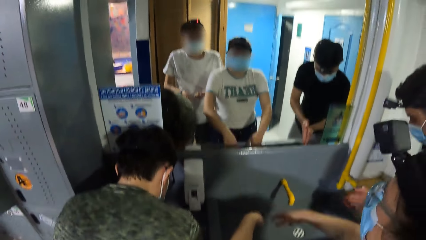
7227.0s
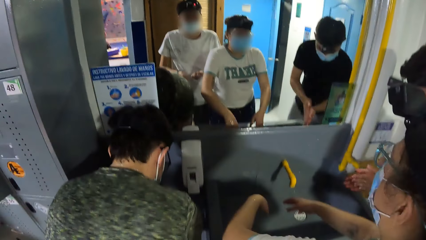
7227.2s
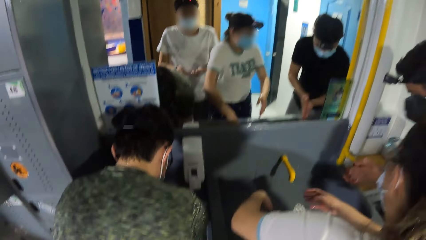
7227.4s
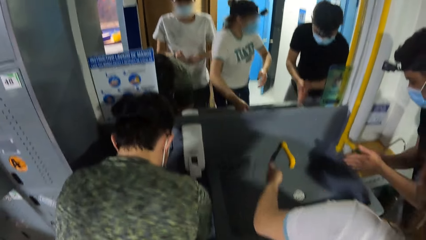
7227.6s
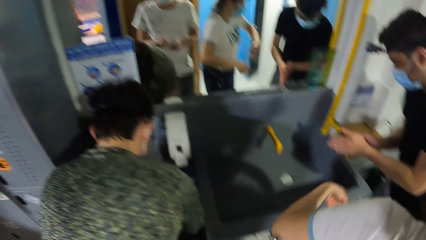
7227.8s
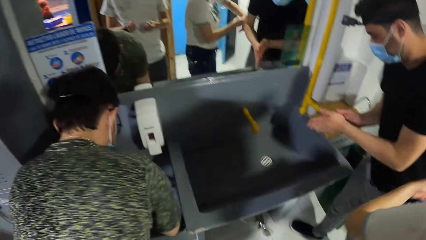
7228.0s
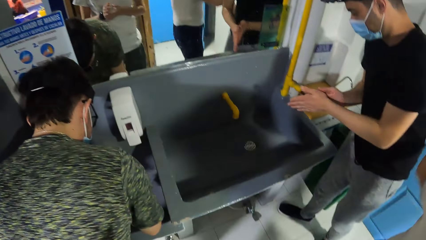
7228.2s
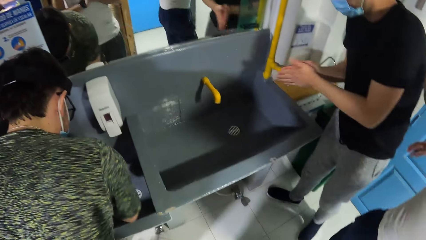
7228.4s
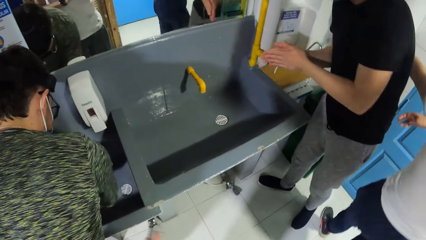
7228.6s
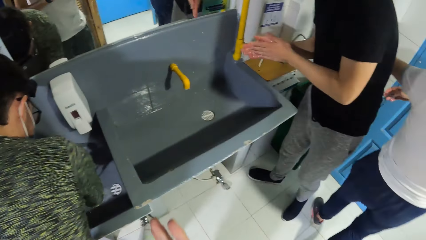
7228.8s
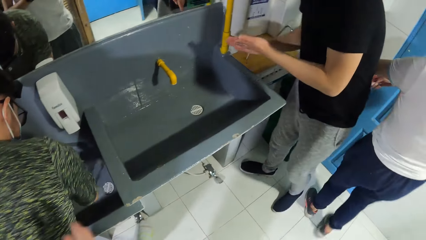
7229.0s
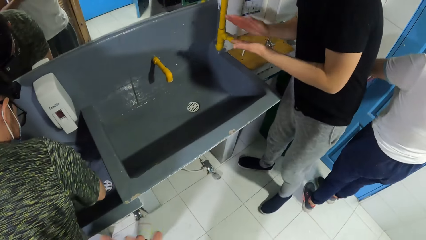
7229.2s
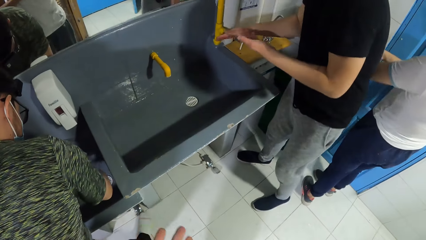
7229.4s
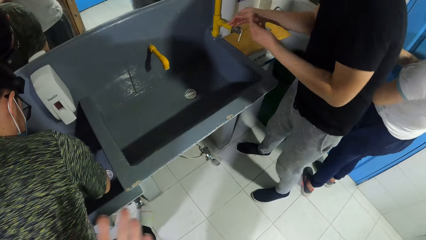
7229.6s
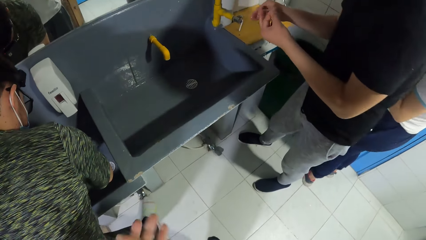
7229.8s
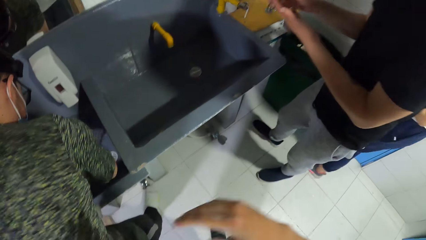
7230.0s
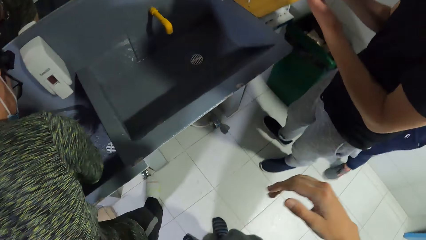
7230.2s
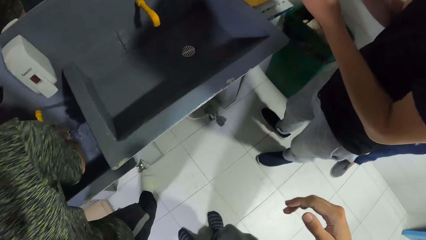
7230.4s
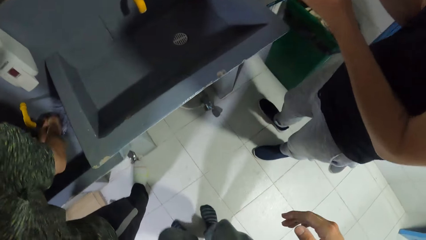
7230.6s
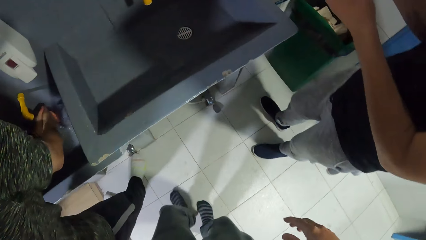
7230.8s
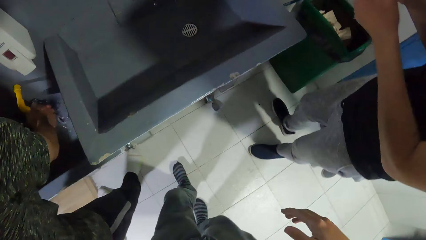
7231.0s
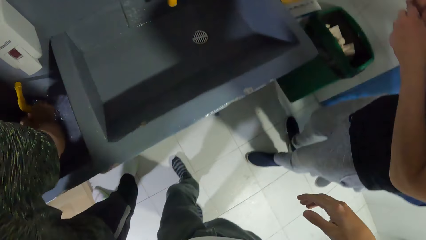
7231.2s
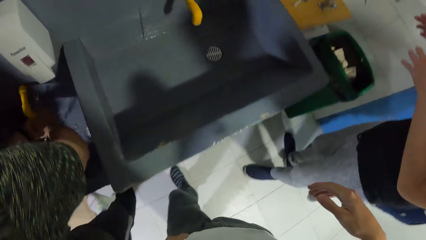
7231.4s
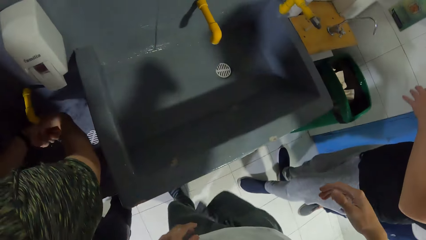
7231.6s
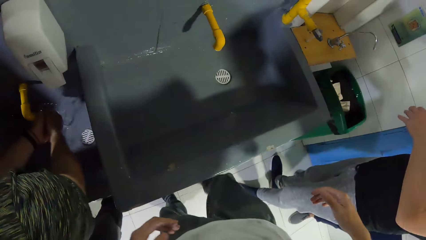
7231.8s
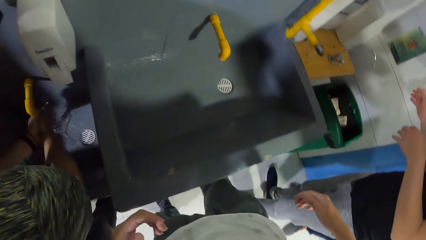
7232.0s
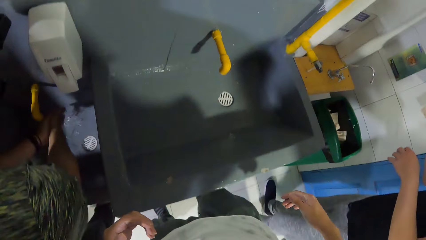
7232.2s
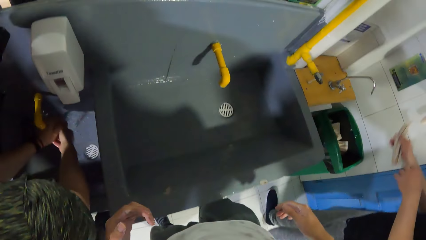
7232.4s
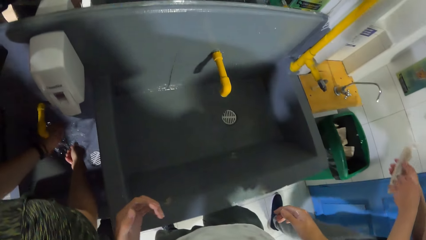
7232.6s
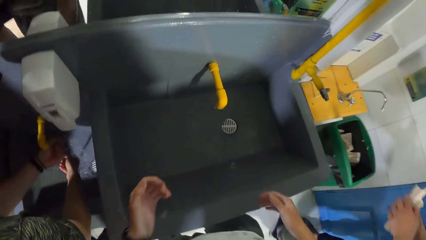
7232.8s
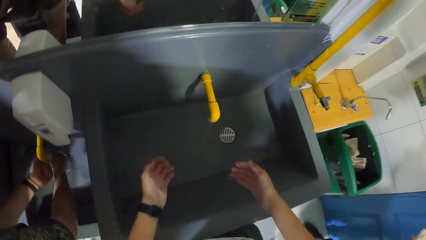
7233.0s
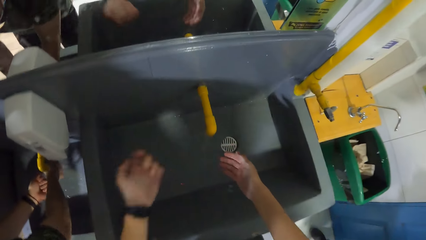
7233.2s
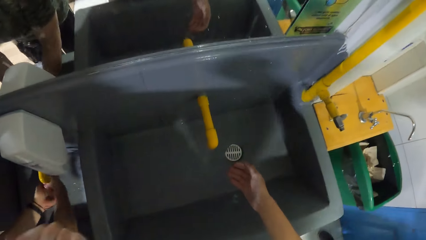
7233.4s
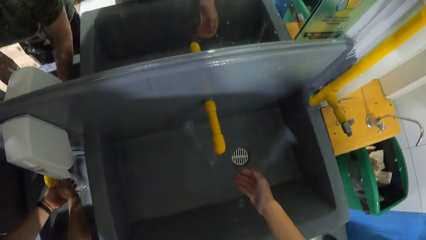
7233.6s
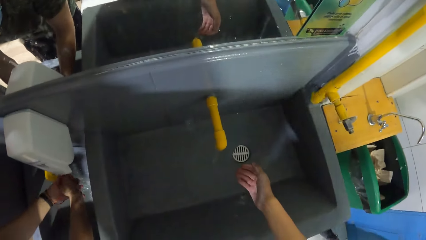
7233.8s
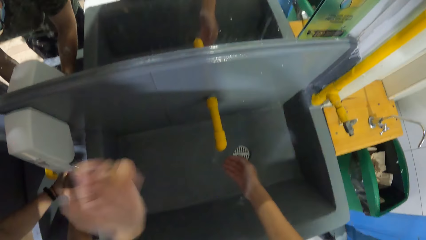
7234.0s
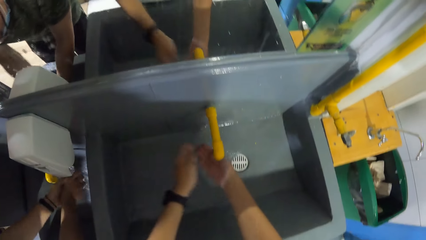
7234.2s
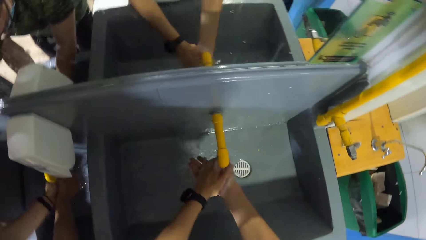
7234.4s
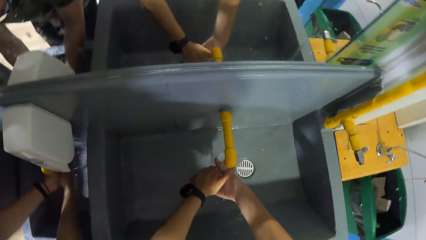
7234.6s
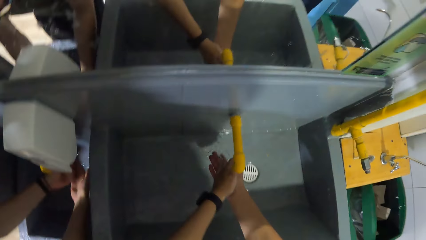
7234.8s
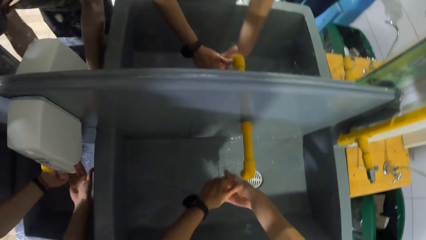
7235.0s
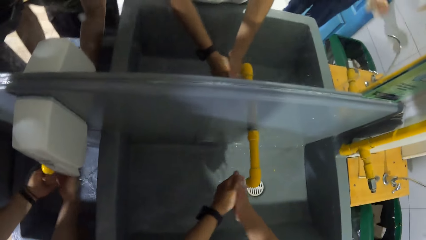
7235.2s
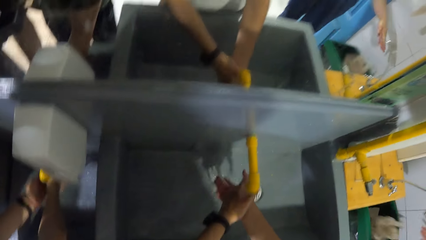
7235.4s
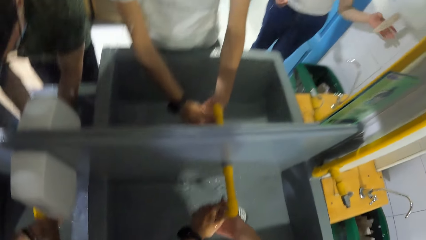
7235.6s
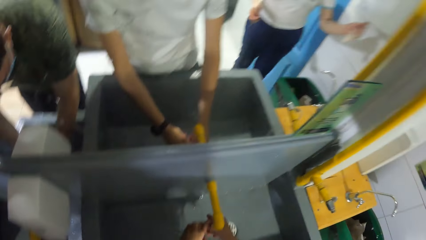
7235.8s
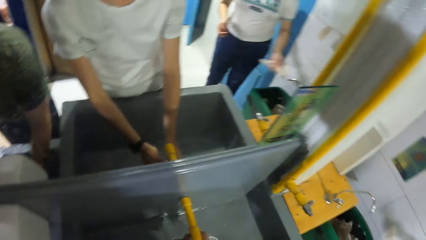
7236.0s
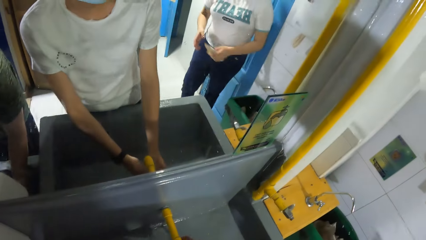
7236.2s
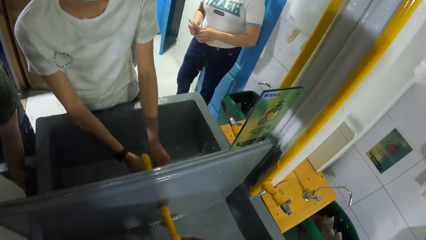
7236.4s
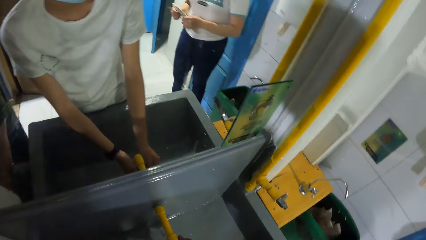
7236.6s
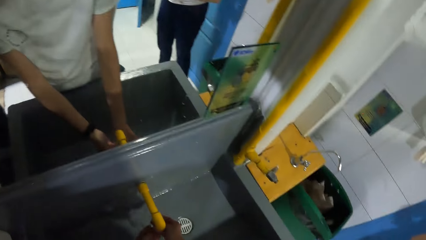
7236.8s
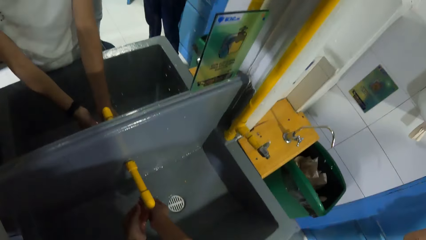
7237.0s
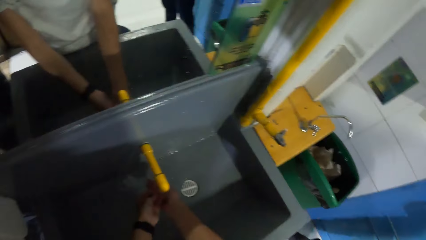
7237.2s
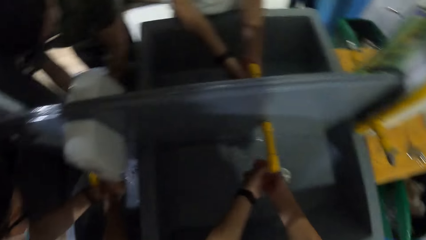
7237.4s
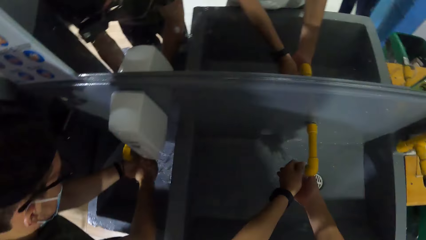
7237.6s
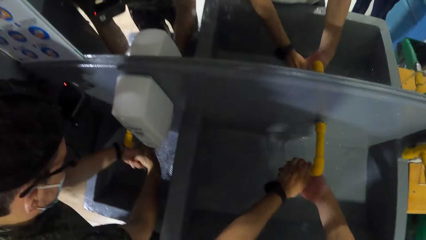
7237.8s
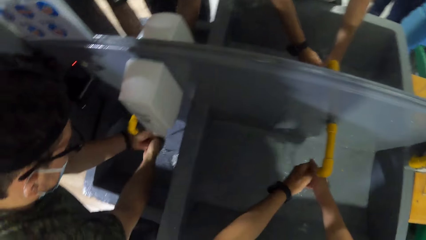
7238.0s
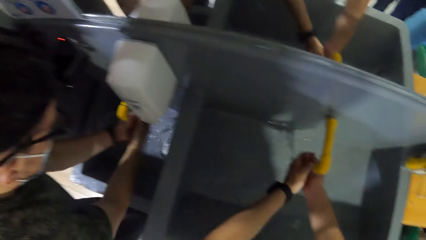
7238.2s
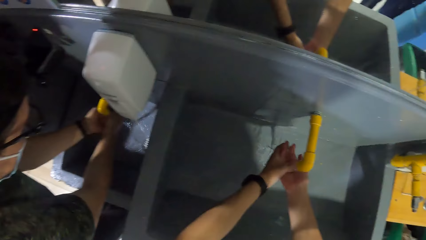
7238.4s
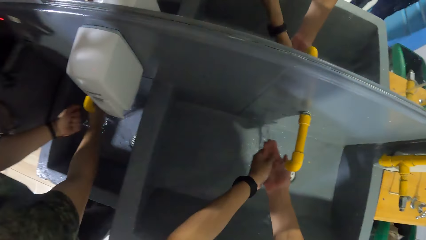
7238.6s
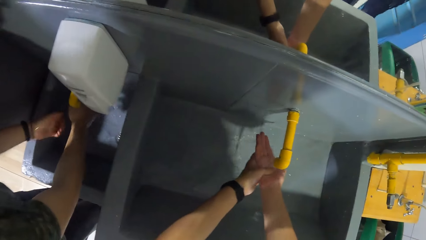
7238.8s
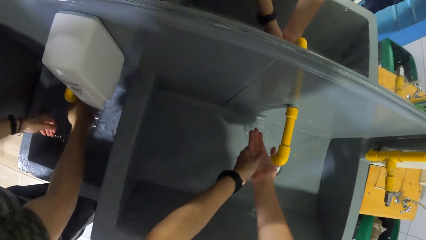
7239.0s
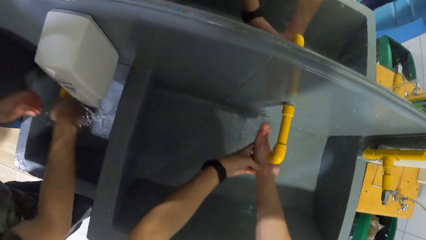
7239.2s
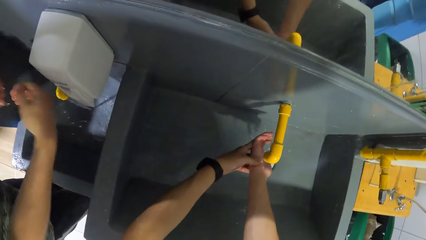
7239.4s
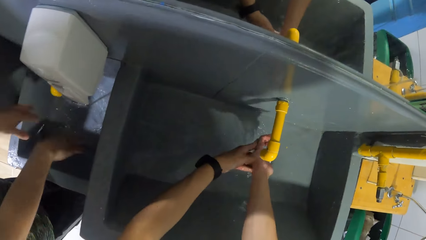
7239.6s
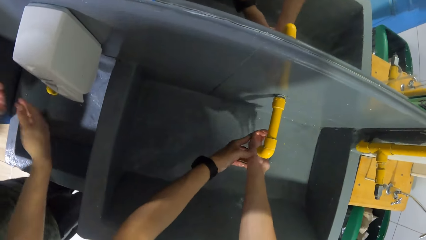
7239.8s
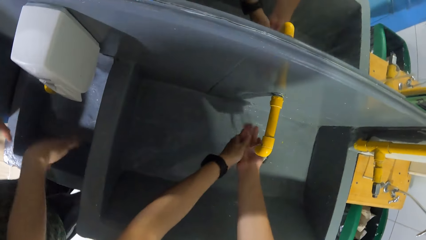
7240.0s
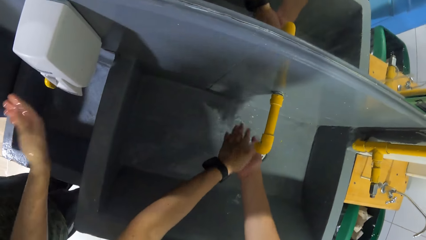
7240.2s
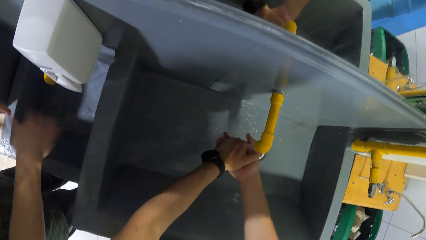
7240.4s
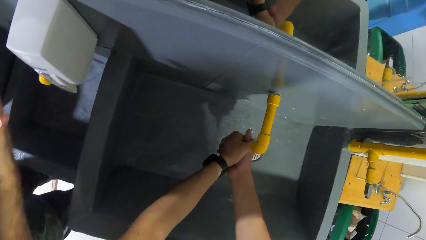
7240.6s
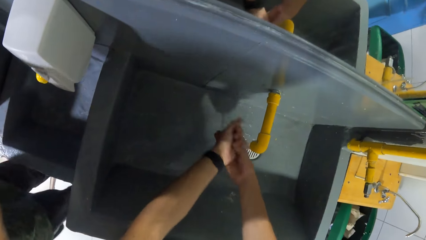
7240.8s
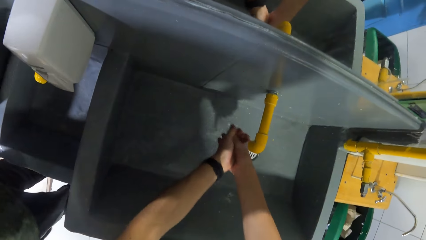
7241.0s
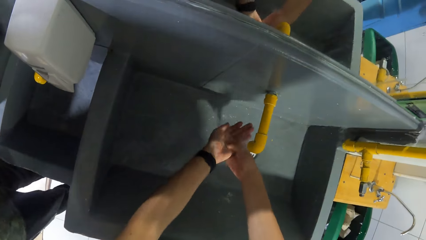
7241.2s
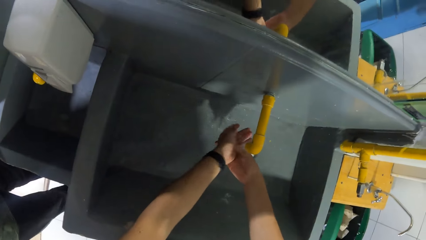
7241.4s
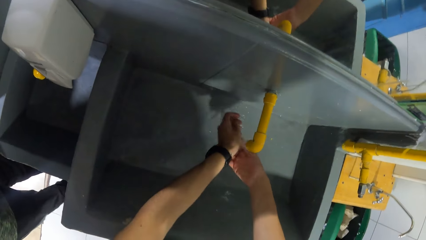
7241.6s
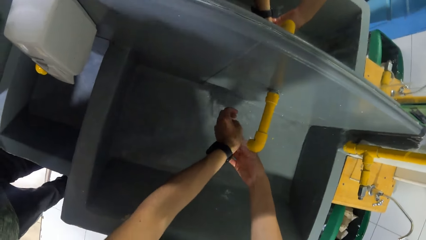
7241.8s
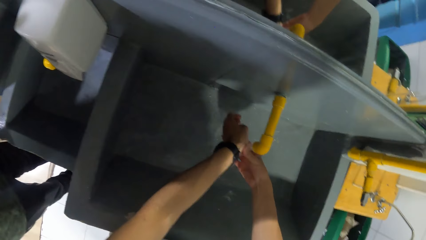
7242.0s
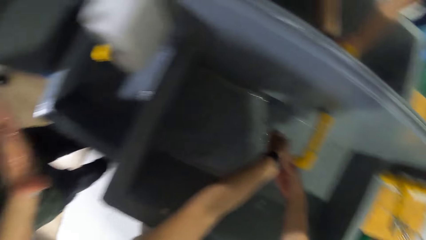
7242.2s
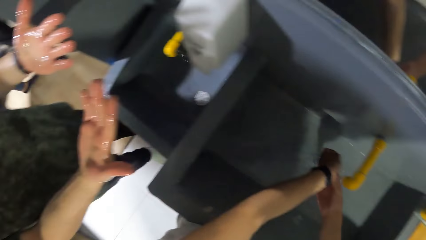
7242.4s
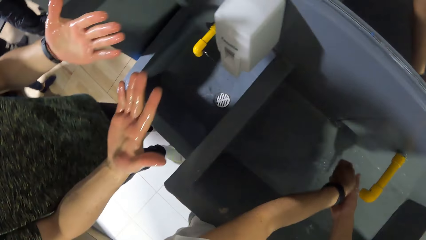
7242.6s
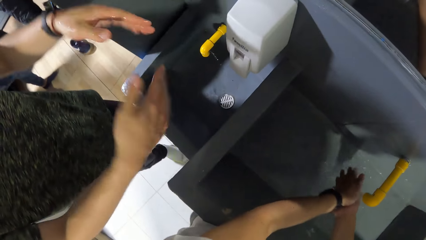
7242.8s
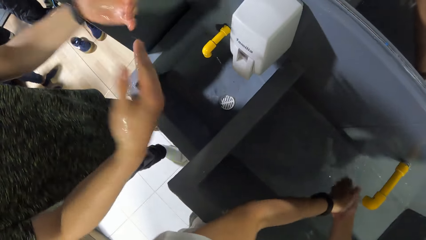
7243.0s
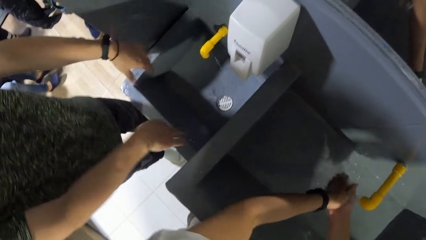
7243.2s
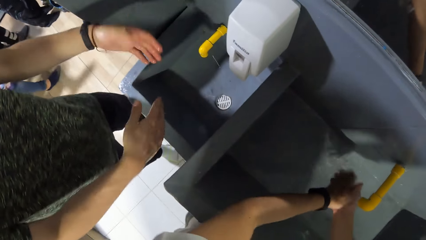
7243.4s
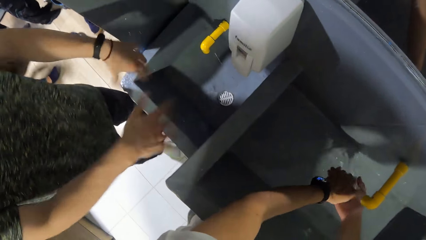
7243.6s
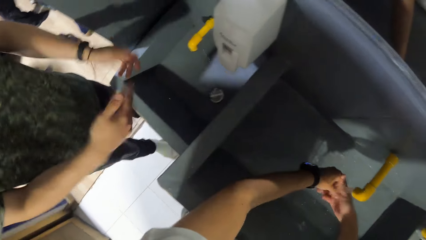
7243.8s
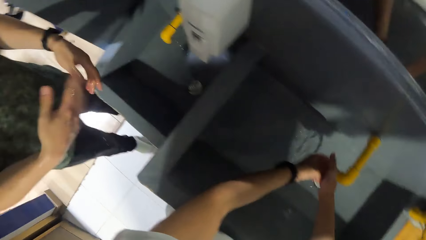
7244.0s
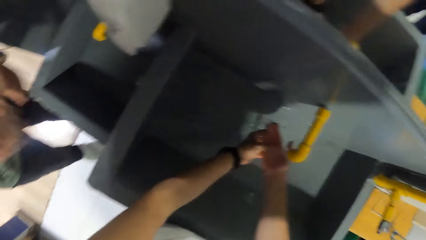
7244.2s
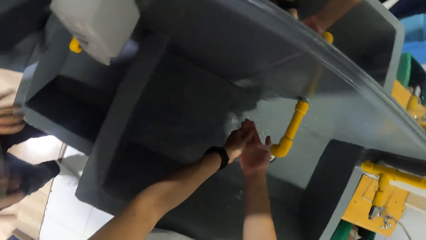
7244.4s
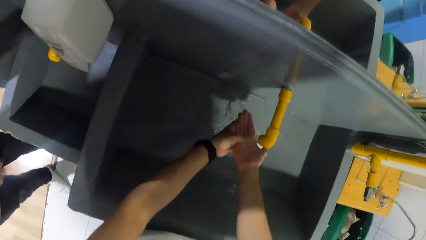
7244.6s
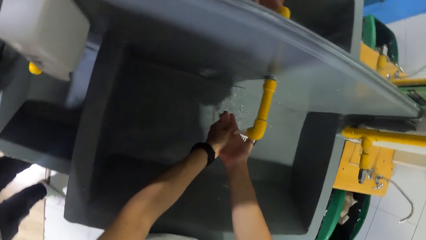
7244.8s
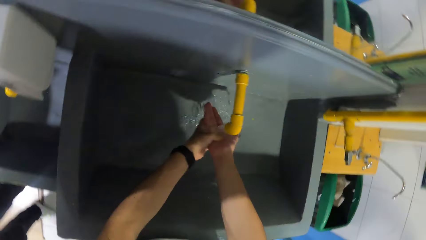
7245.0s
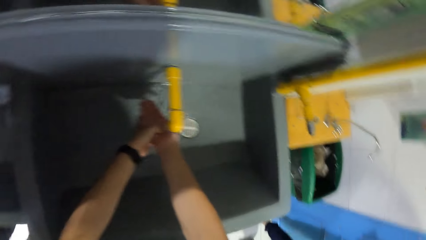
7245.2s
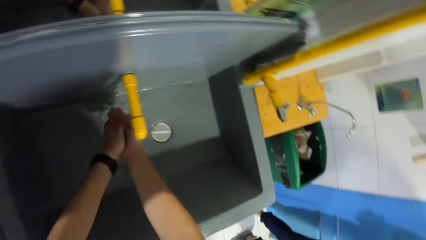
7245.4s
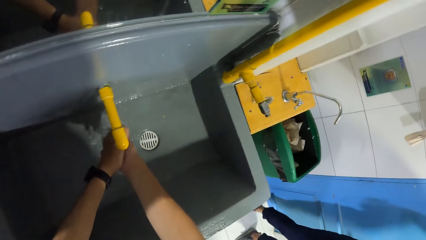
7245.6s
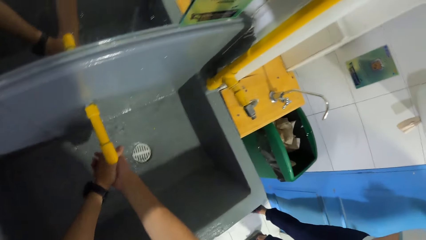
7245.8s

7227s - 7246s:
The camera wearer shakes the hands. He moves the hand. He walks. He washes his hands under a tap in a sink. He moves the hands. He puts the hands together. He looks forward. He cleans the hands.
